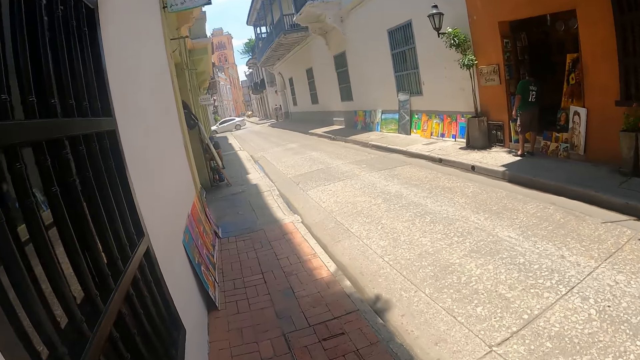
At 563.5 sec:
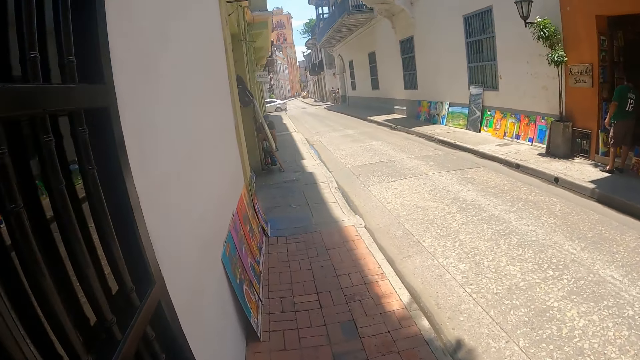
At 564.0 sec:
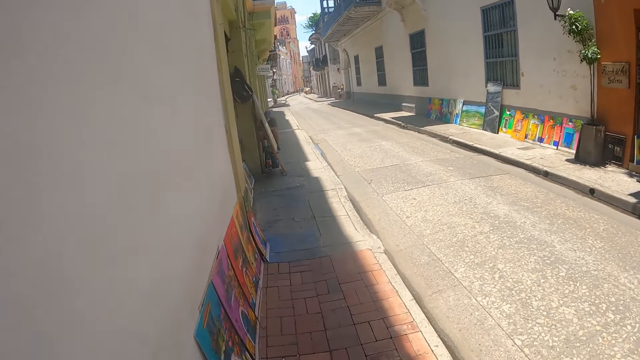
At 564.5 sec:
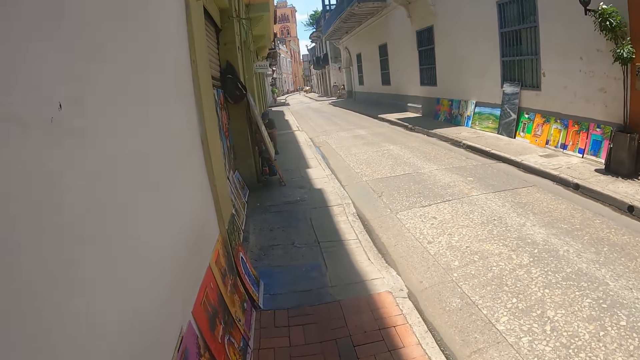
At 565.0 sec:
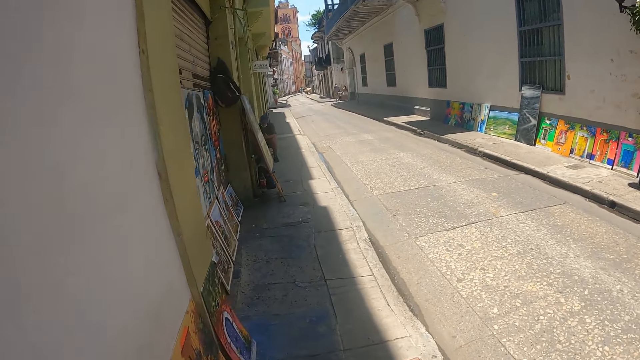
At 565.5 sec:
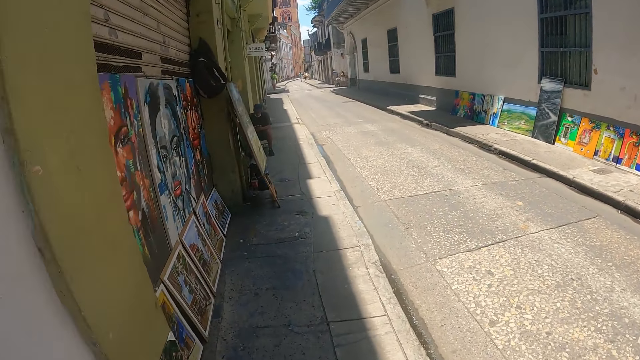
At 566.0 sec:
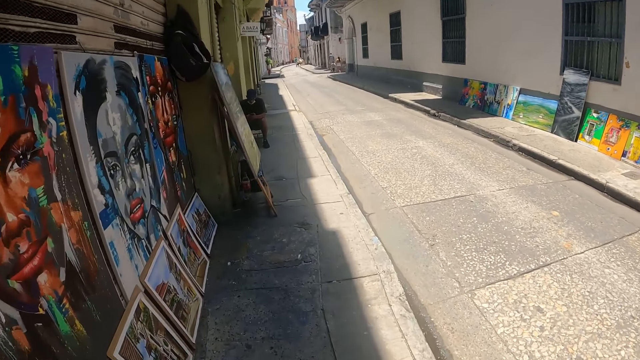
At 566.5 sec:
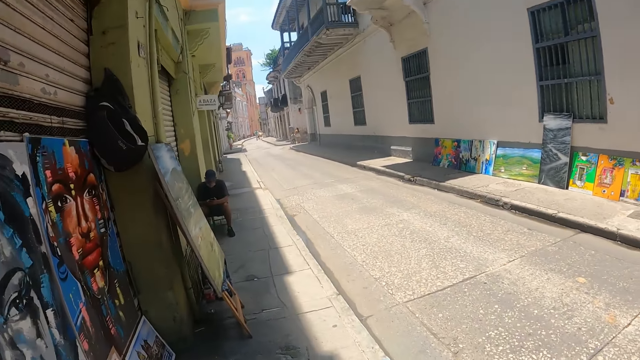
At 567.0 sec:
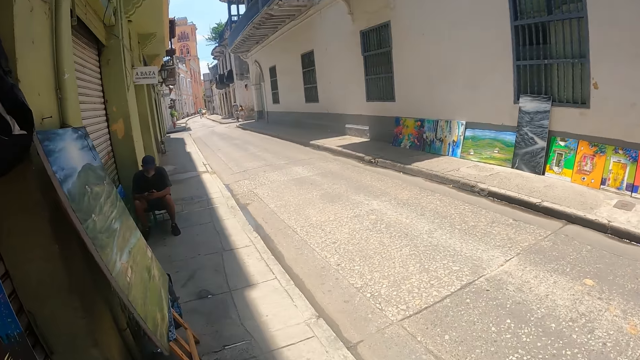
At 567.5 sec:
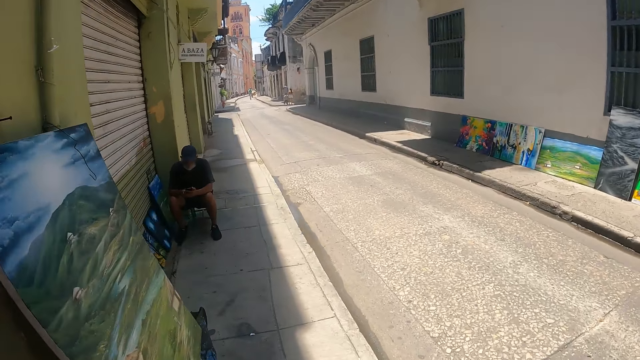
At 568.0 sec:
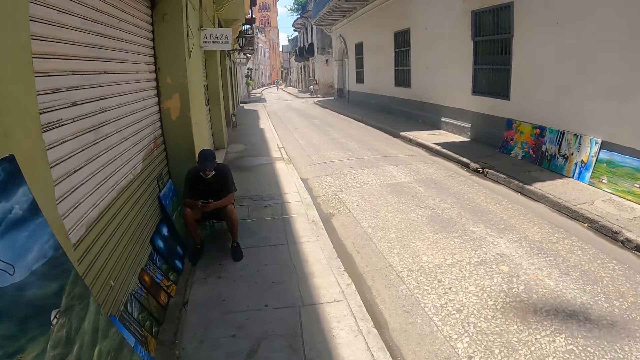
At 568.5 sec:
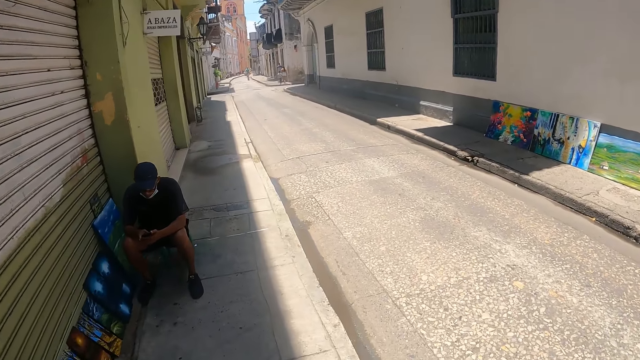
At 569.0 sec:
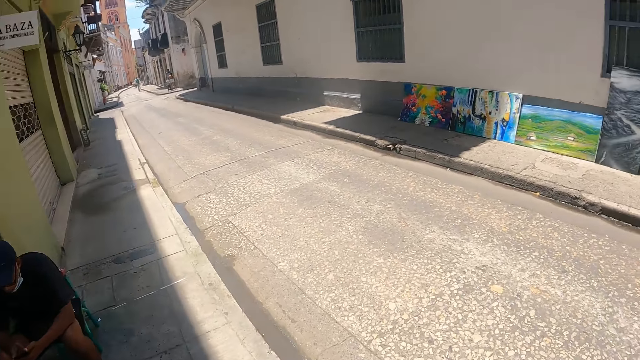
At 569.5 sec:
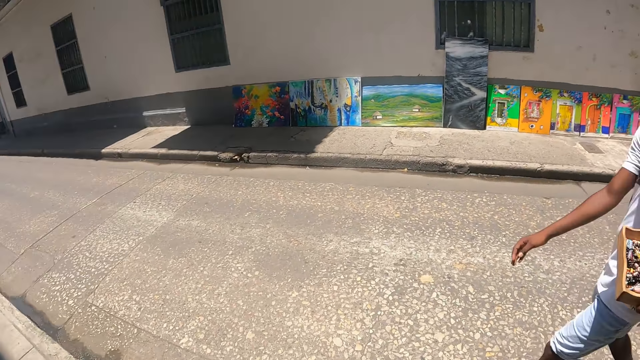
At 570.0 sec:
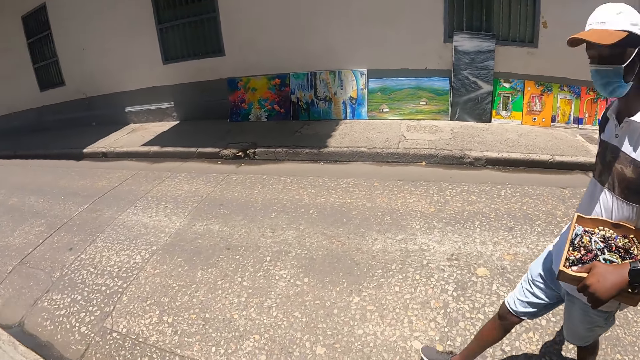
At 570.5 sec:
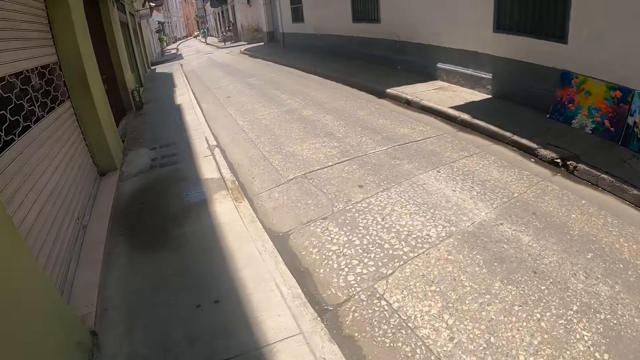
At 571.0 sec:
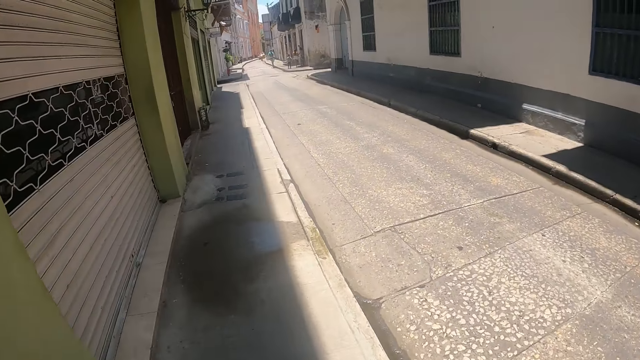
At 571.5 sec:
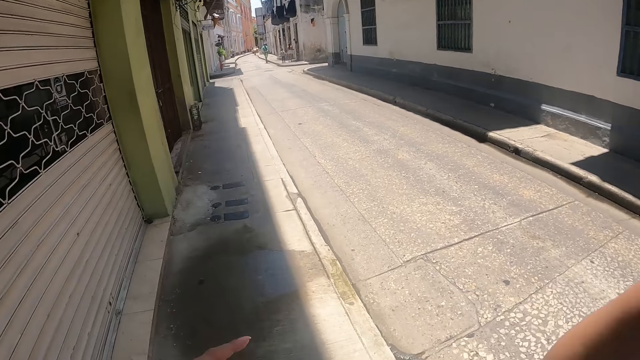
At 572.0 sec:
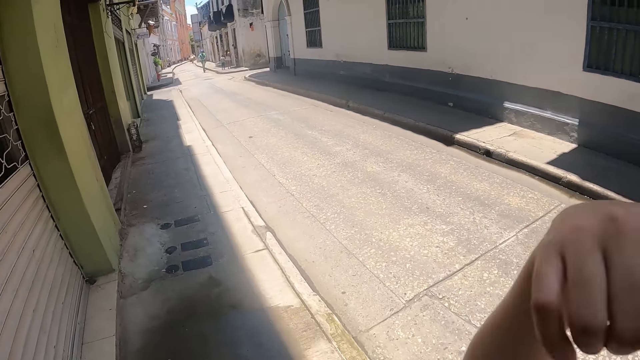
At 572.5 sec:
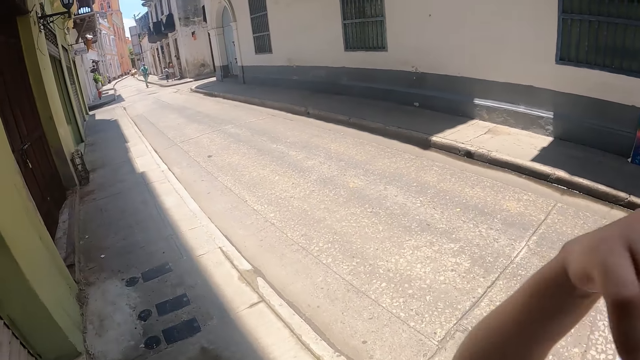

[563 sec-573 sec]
The camera wearer walks around on the road with a man. They stare around on the road. The man looks at the camera wearer. The camera wearer stares around on the road. They walk around on the road with the man and lift the right hand up.

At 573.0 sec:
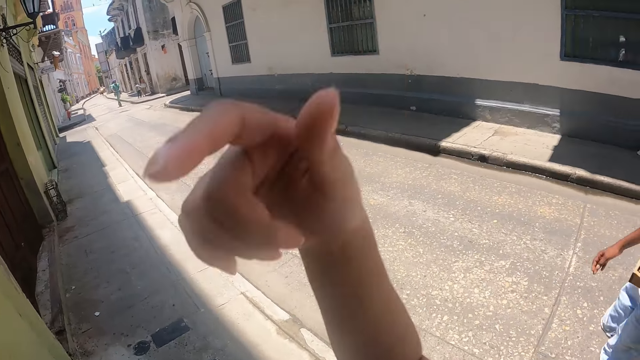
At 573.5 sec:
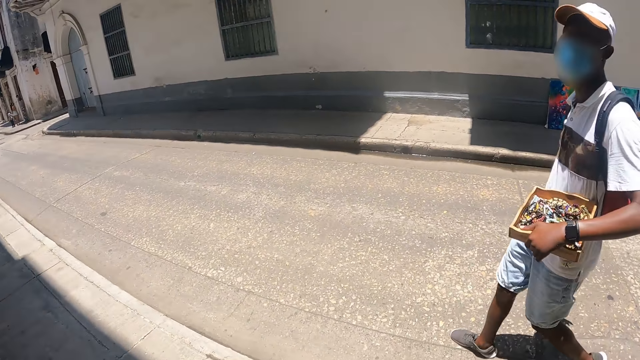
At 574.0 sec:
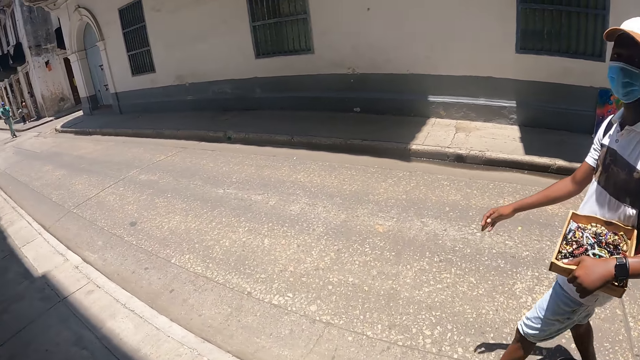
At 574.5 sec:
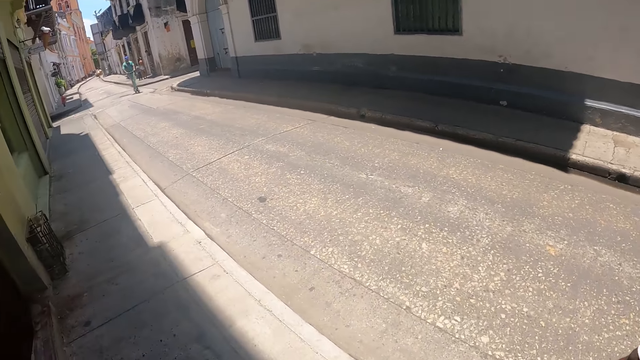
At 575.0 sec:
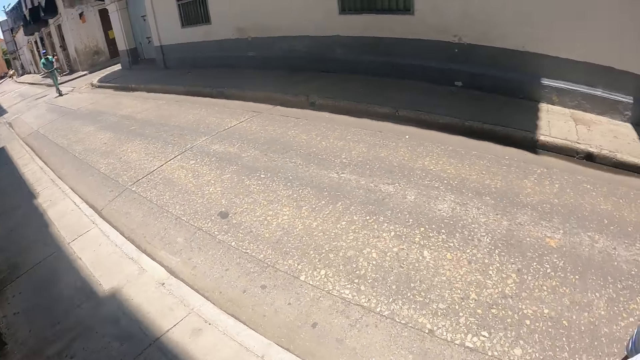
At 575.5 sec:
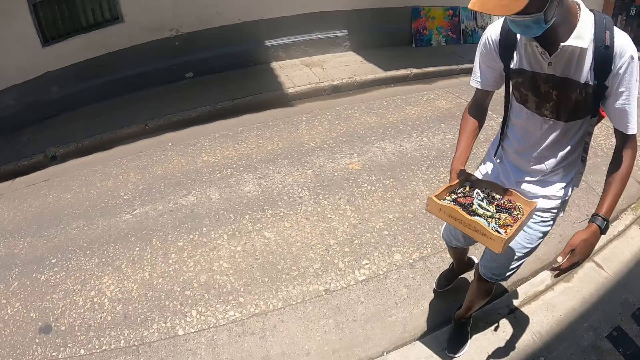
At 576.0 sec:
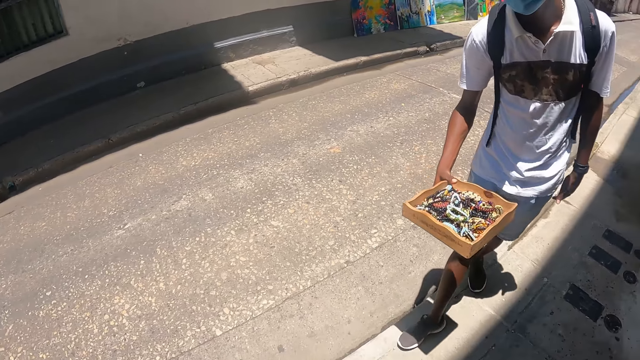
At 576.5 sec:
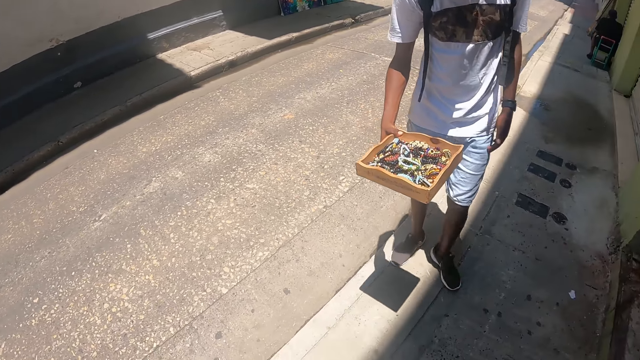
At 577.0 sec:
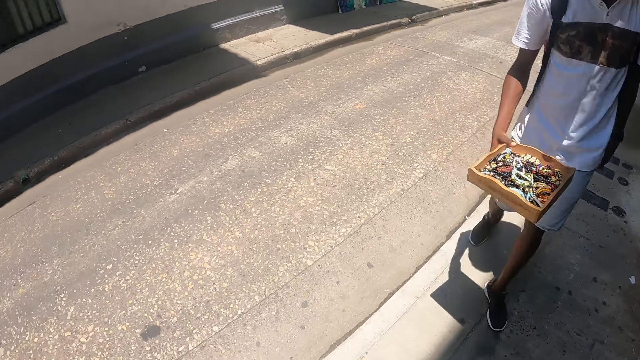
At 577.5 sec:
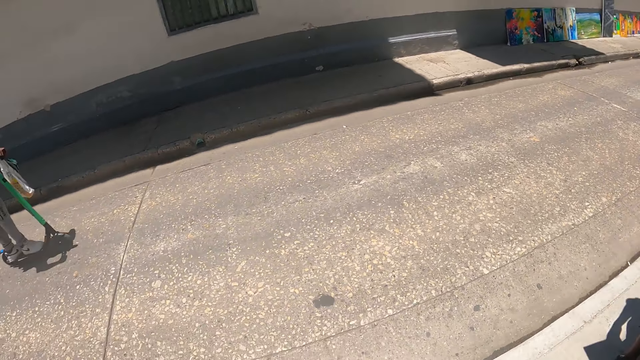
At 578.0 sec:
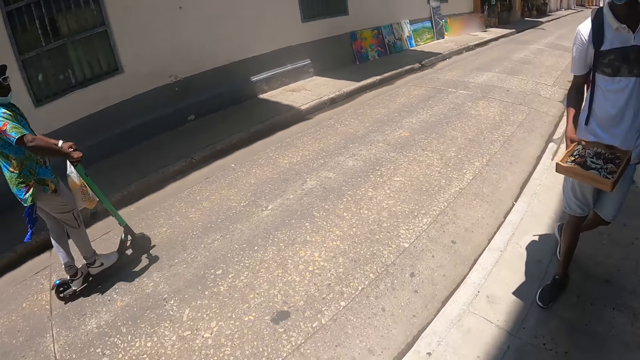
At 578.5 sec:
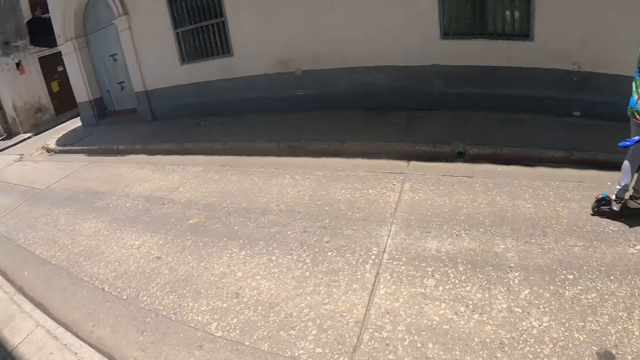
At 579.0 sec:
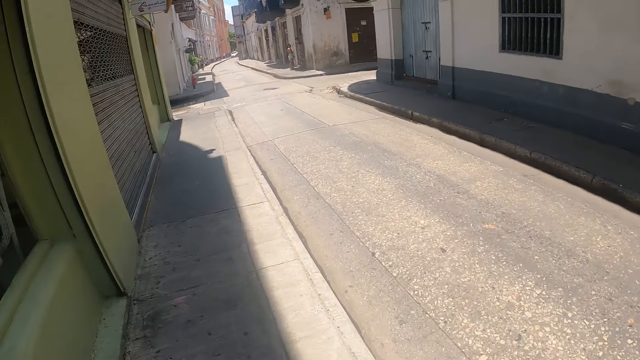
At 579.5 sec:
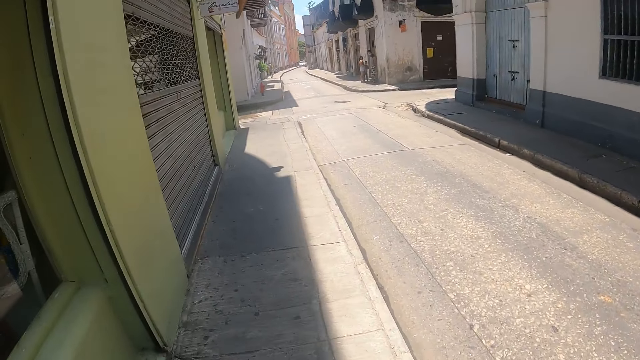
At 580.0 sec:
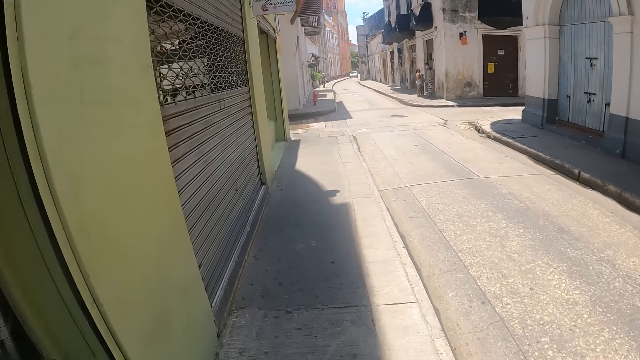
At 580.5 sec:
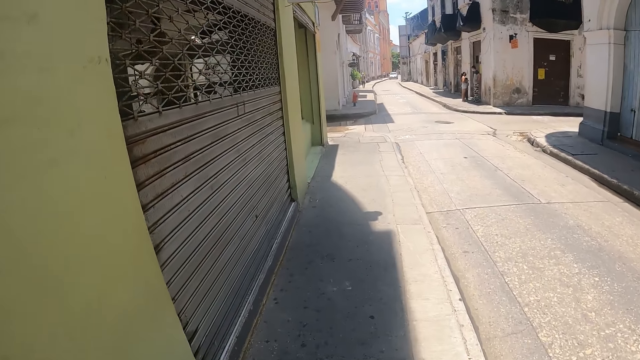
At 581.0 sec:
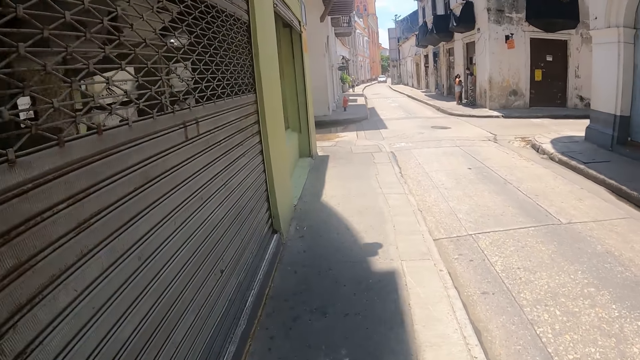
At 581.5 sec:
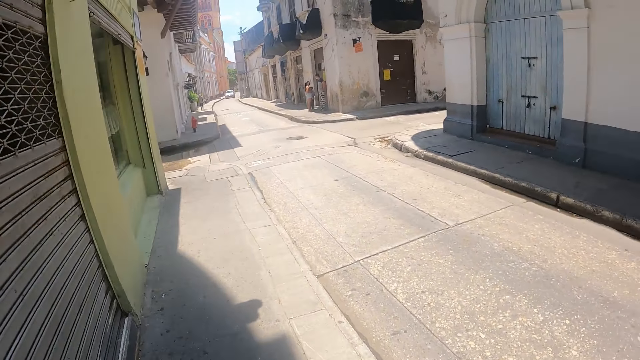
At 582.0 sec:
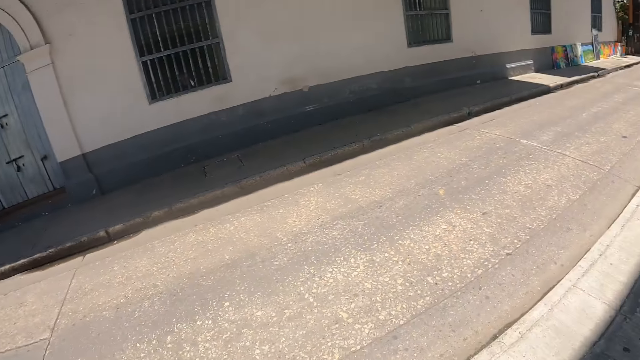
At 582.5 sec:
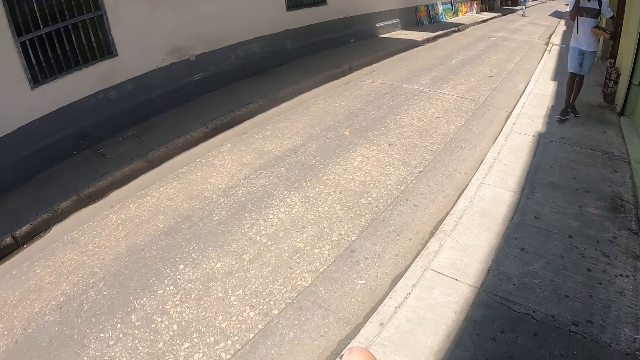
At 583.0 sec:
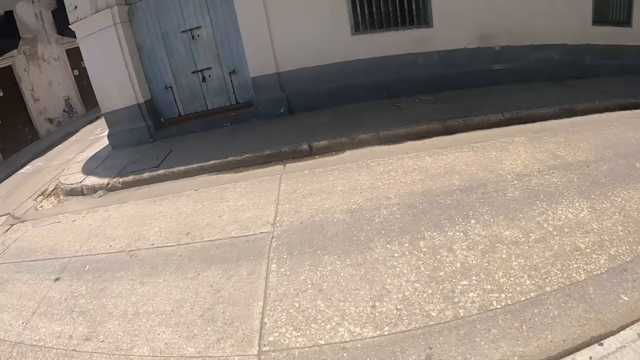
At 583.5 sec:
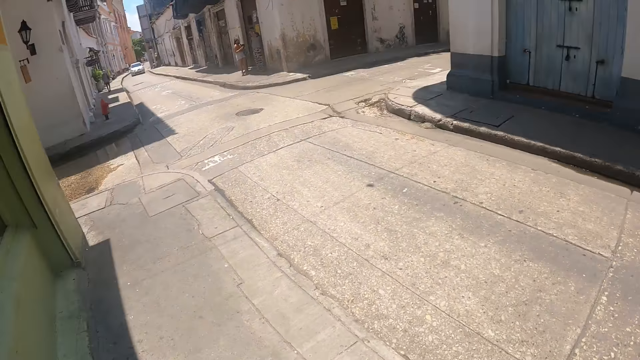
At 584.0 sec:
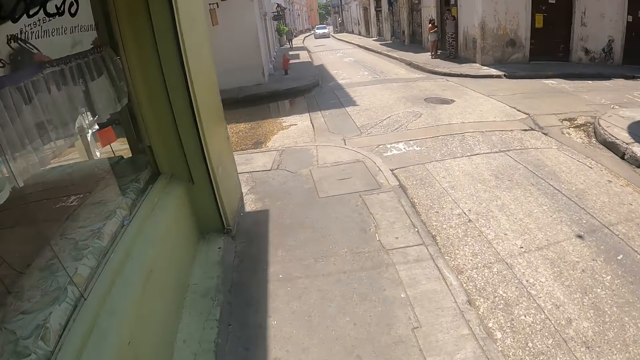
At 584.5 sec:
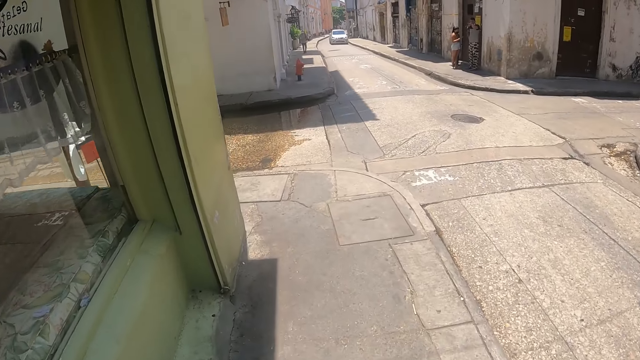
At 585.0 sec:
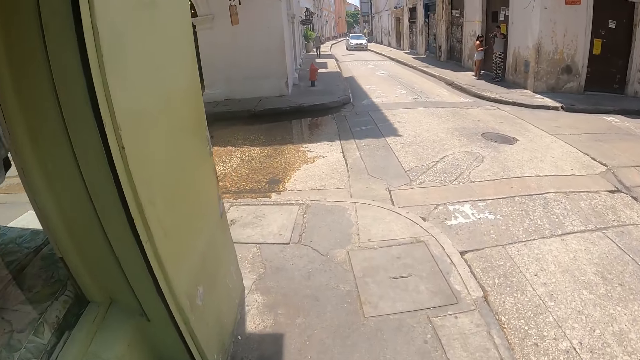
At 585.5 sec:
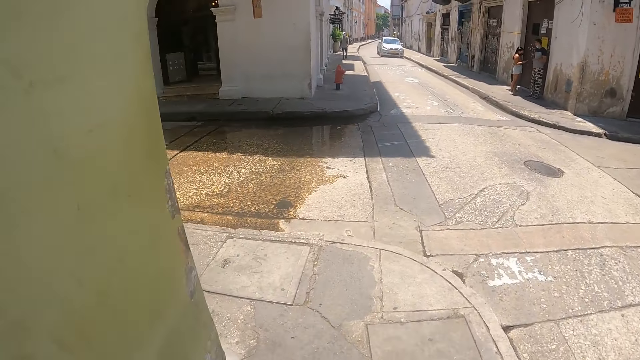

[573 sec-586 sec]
The camera wearer stares at a man. The man looks at the camera wearer. The man walks around on the road with the camera wearer. The camera wearer stares around on the road. The man passes the wooden bin in the left hand to the right hand. The man shows the wood bin in the right hand to the camera wearer. The camera wearer interacts with the man. They stare around on the road. They walk around on the road. They walk on the sidewalk. They stare around on the road. The man walks towards the camera wearer. The camera wearer stares around on the road. They walk around on the road.
